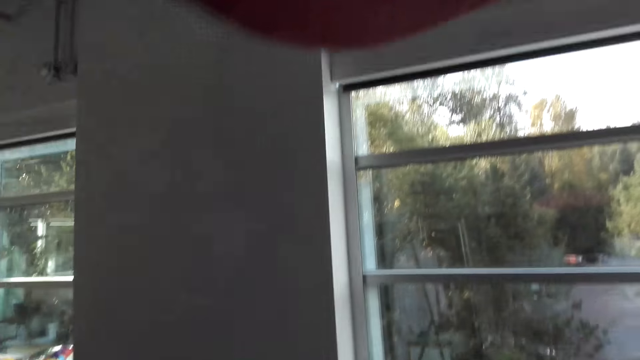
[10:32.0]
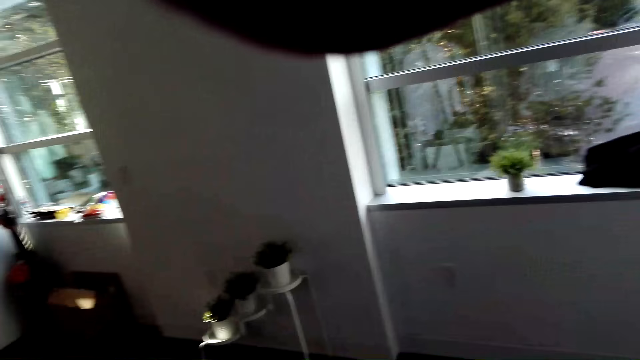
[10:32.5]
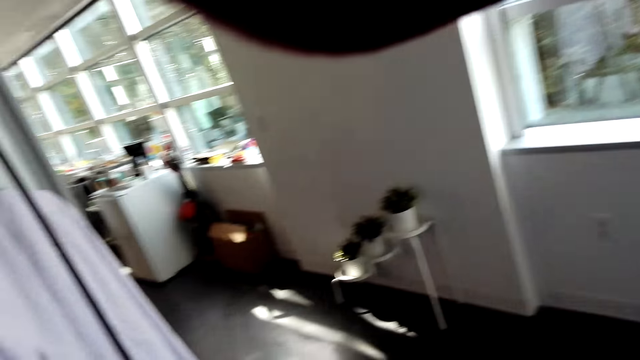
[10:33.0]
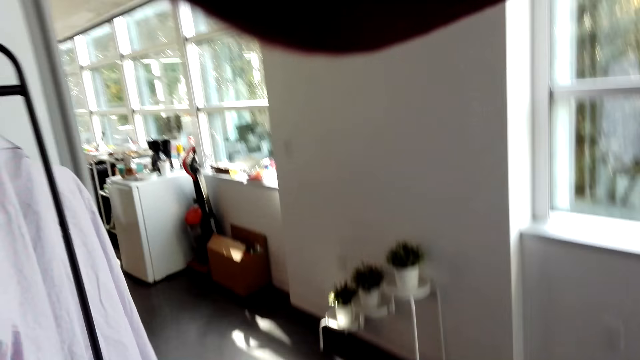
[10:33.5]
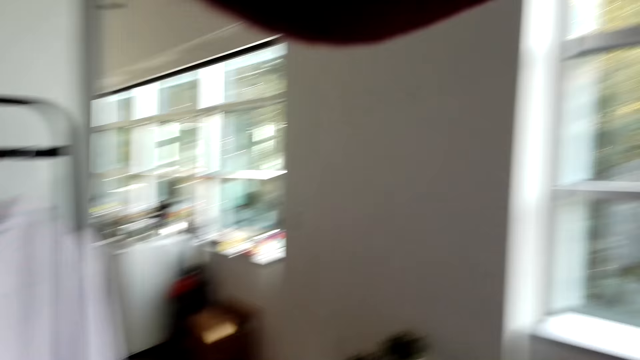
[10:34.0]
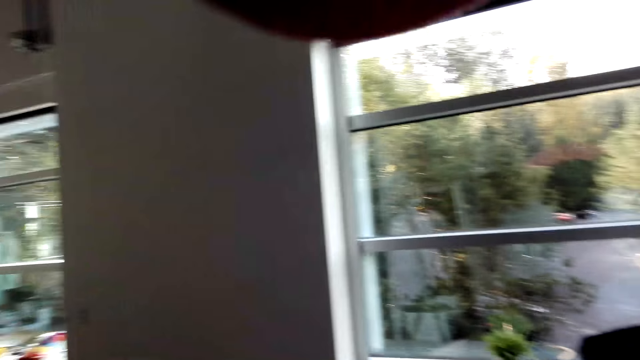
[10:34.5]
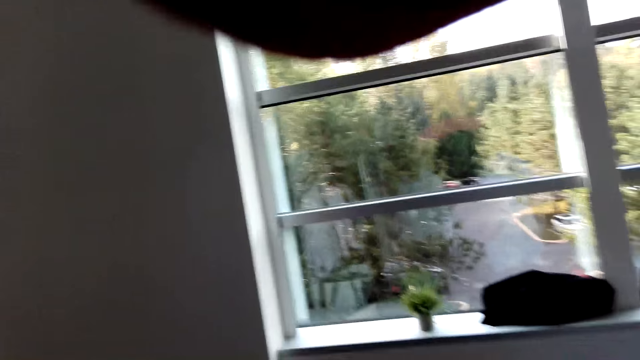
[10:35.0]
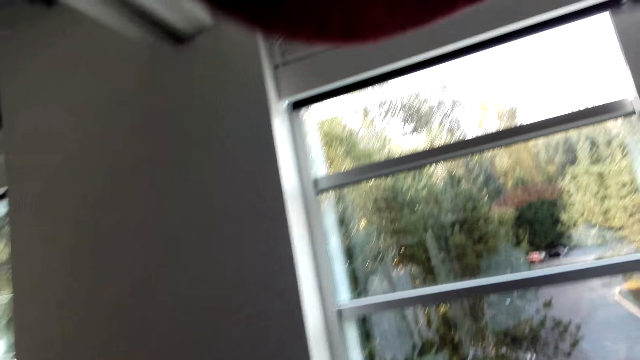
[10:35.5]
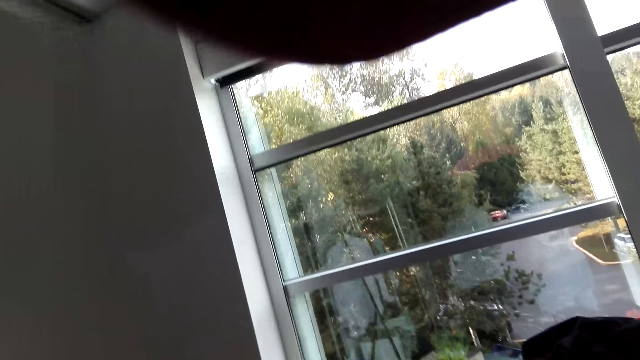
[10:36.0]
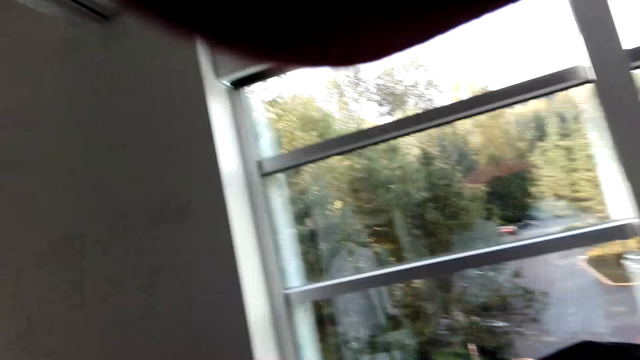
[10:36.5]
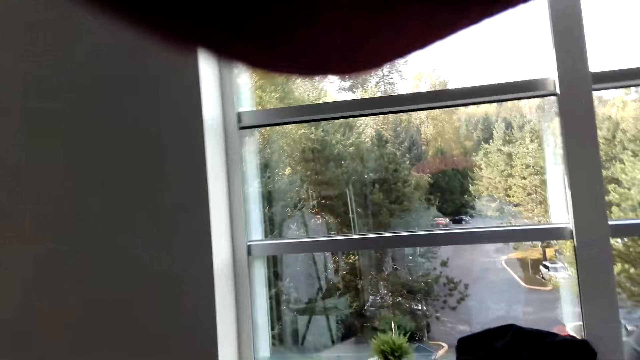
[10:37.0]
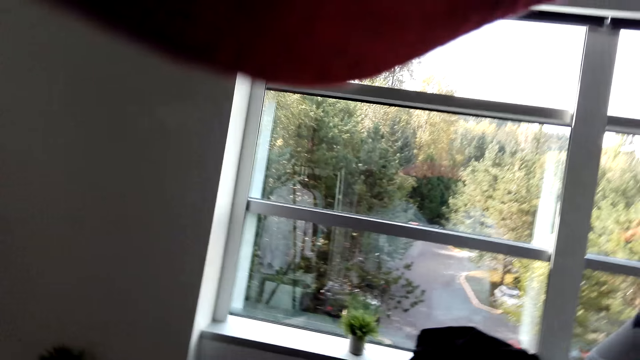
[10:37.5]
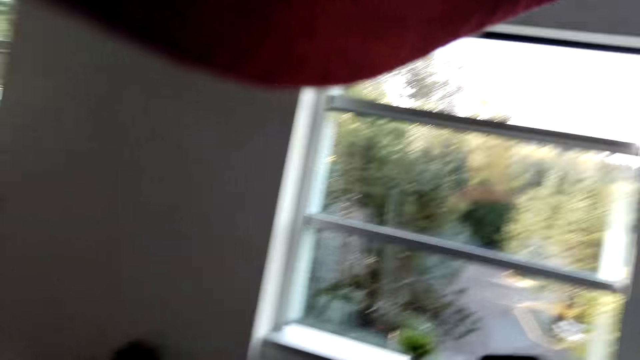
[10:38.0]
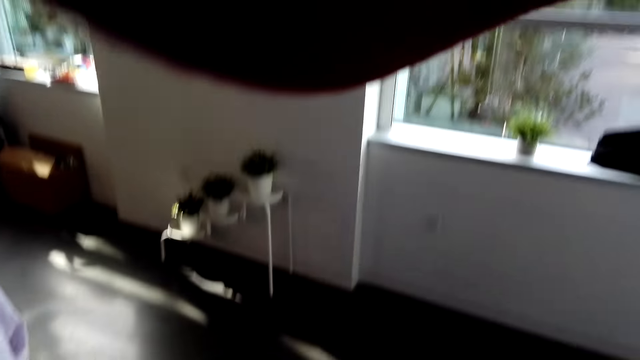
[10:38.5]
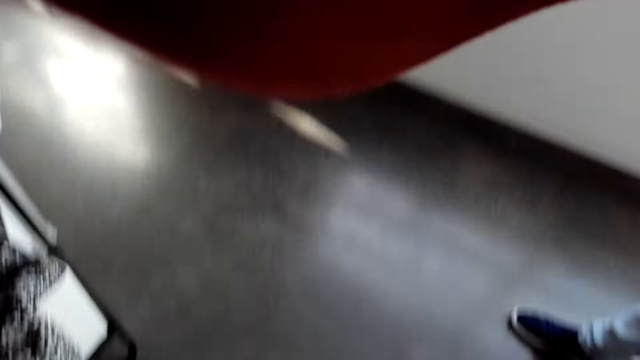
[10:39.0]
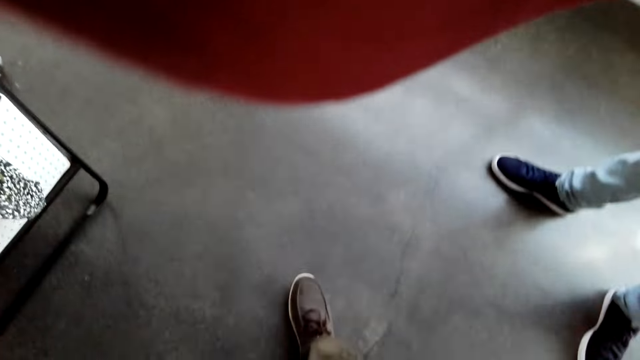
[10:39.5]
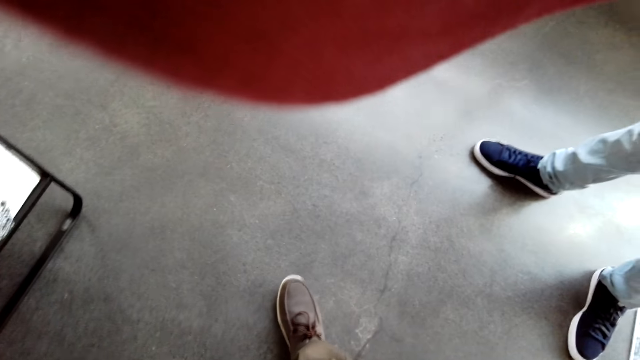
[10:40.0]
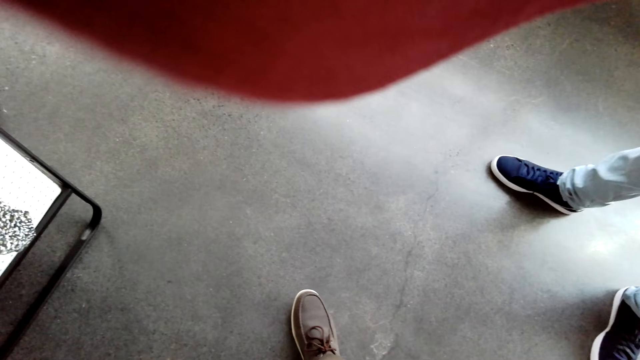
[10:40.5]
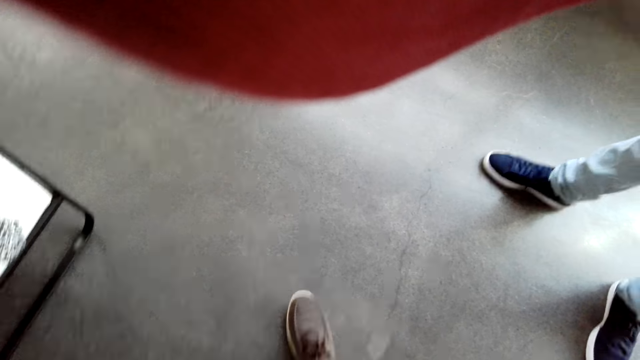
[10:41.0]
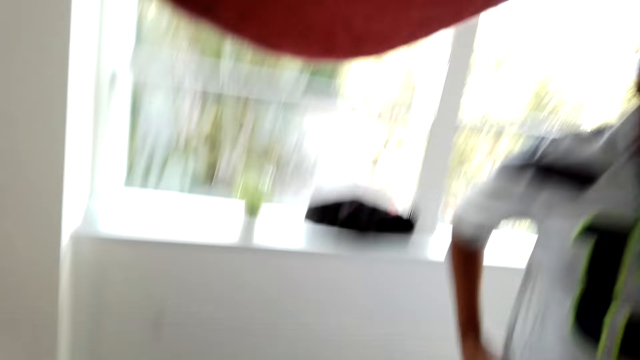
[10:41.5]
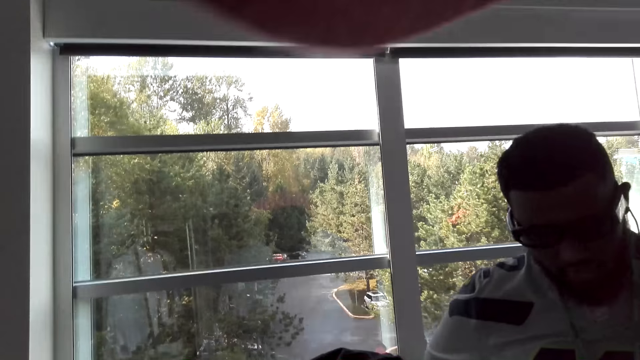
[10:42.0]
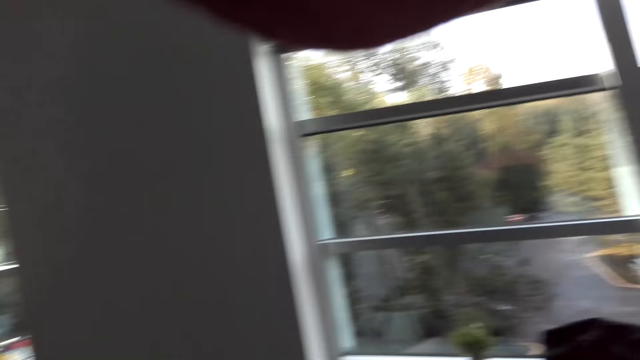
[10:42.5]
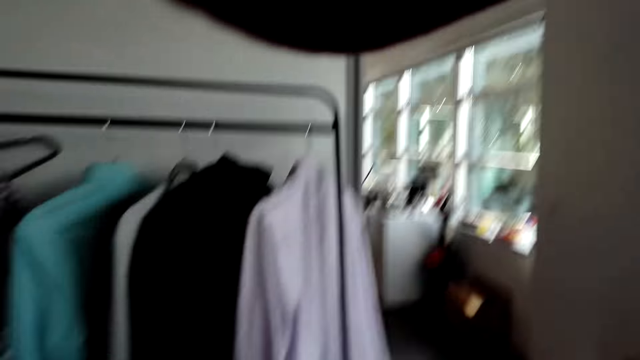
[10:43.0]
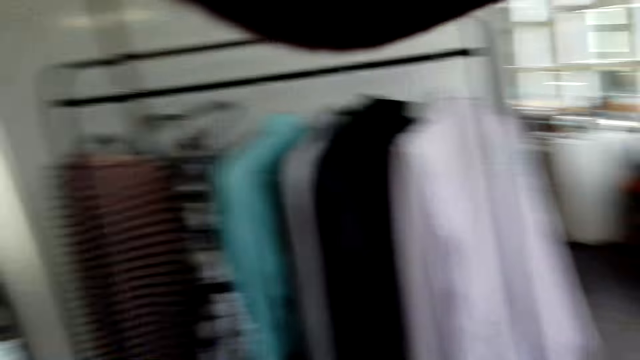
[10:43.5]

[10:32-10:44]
The camera wearer stares at the house. They communicate to a man. They watch the background.

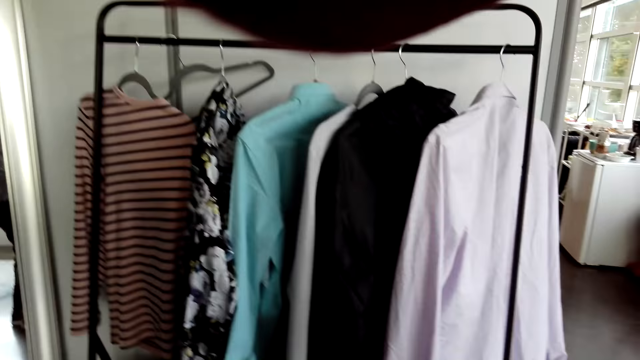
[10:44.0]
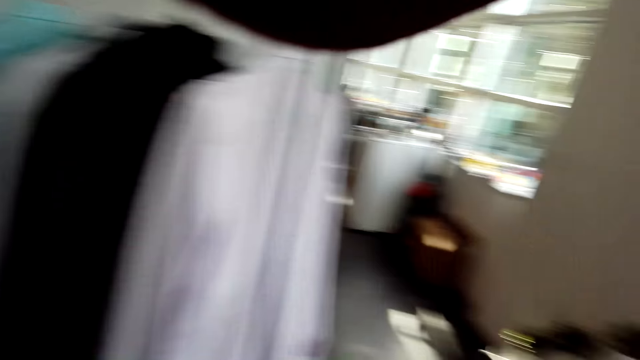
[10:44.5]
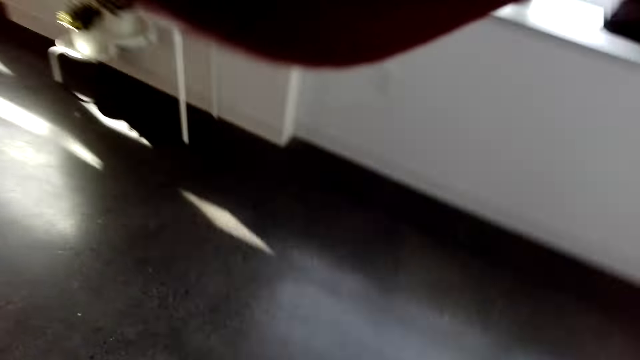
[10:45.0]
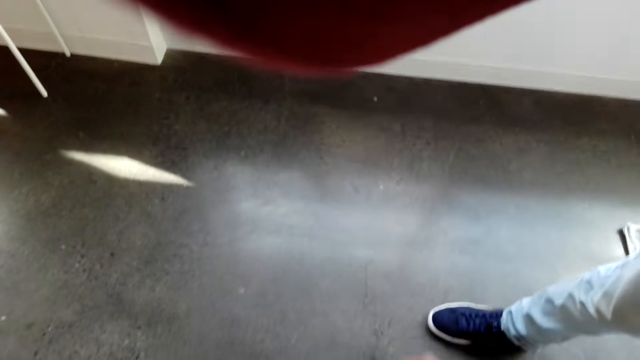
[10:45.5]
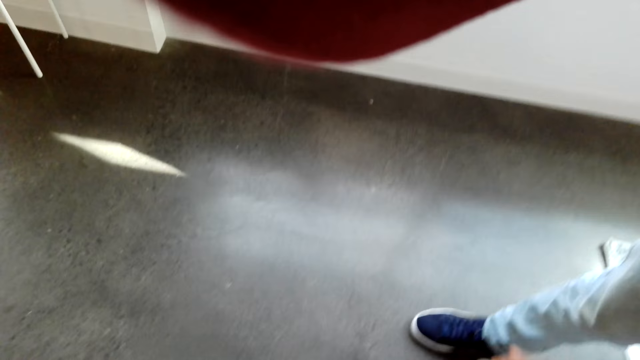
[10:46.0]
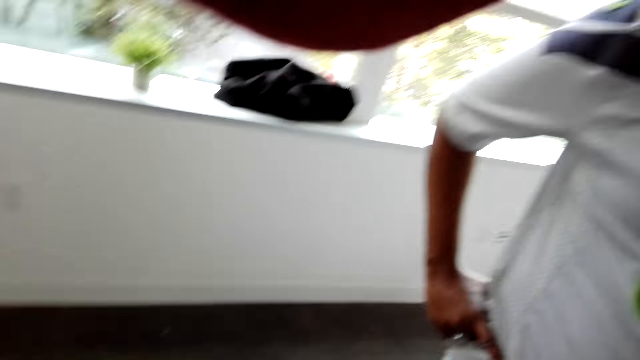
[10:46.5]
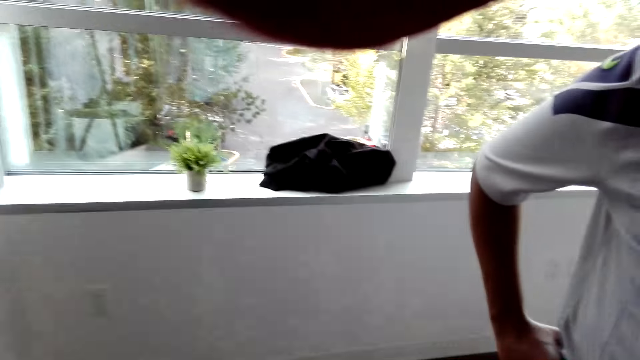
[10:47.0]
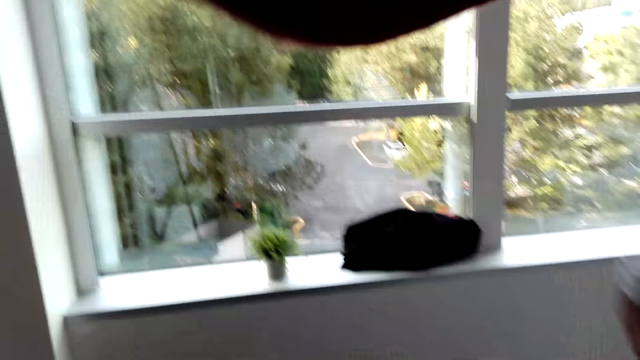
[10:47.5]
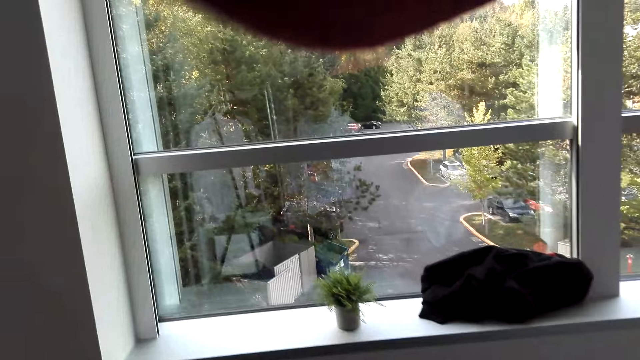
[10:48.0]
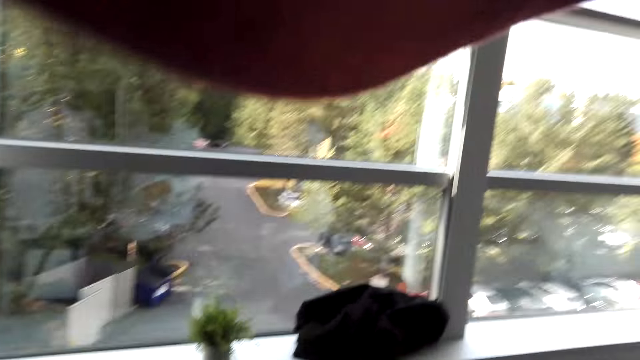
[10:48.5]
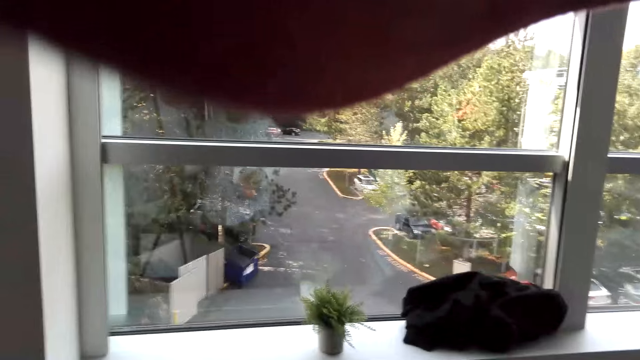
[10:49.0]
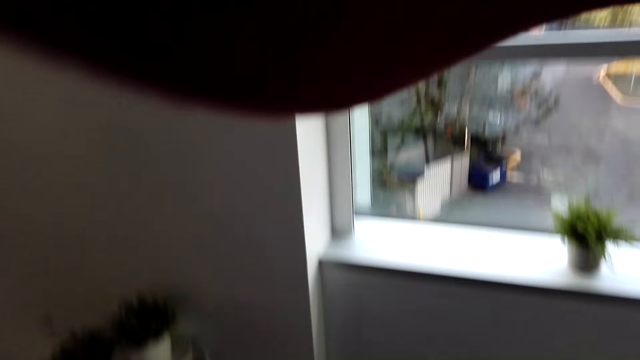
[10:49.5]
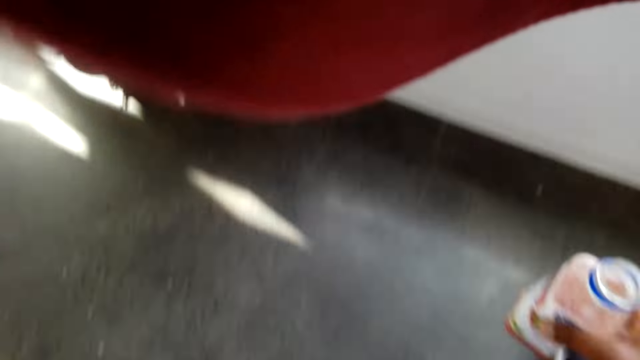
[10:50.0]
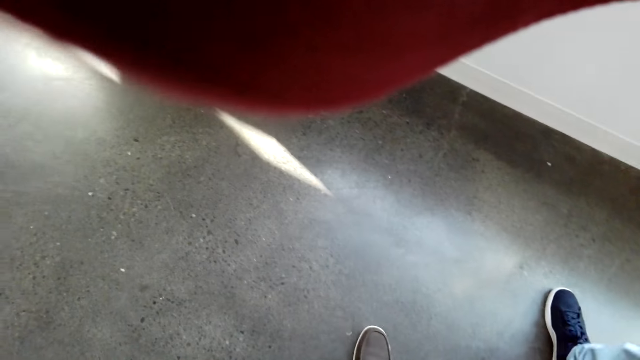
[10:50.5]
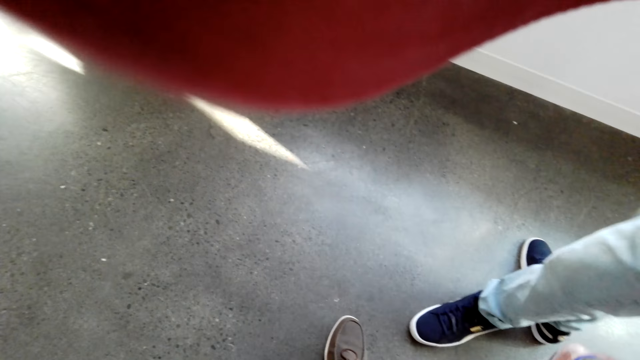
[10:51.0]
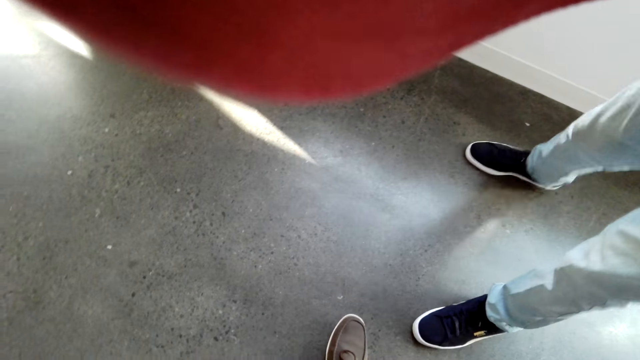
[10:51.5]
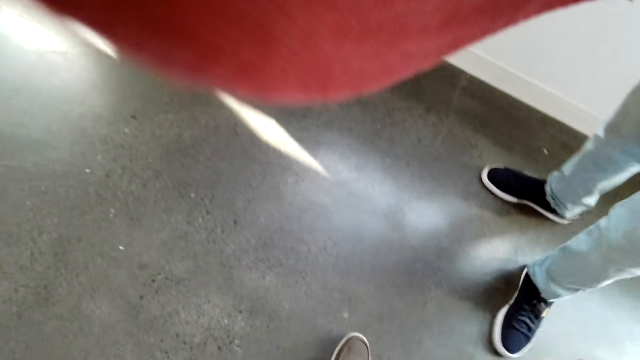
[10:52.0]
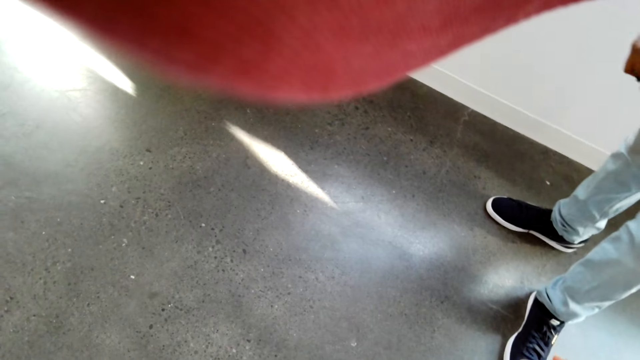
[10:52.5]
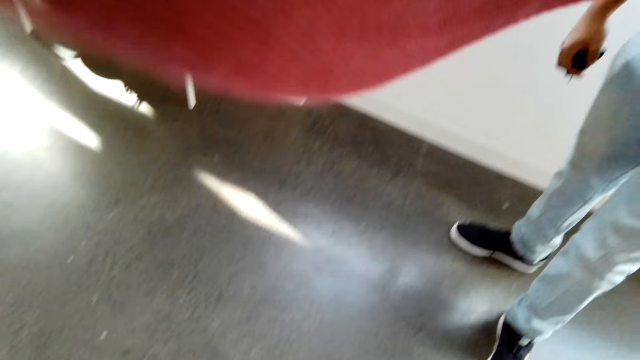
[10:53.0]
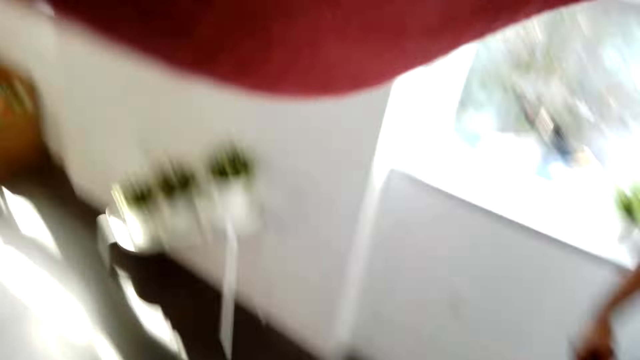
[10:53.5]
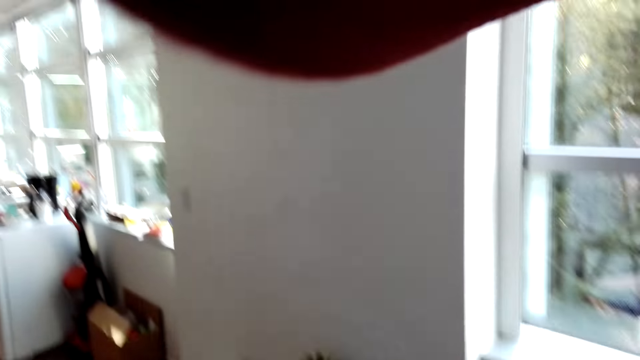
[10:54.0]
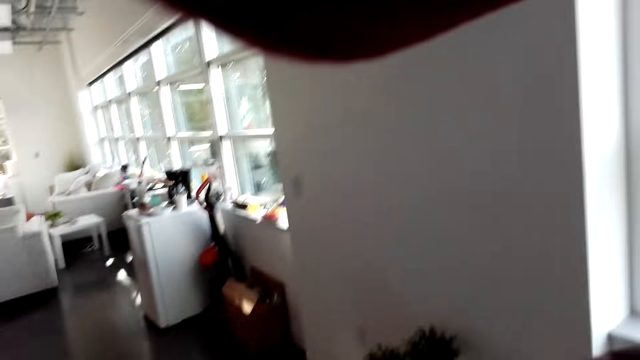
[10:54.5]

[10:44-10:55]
The camera wearer carries a bottle.
